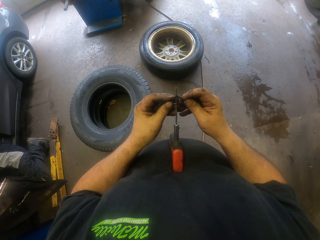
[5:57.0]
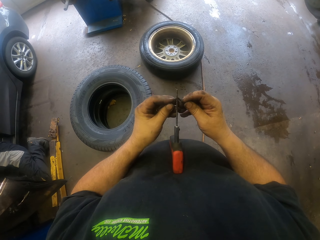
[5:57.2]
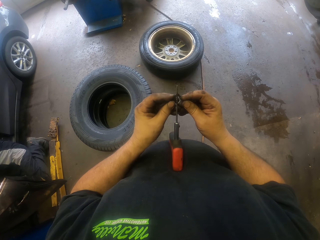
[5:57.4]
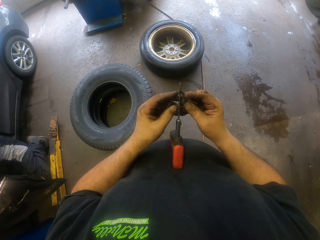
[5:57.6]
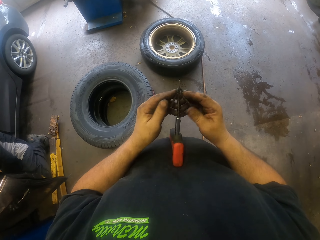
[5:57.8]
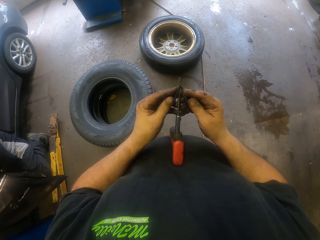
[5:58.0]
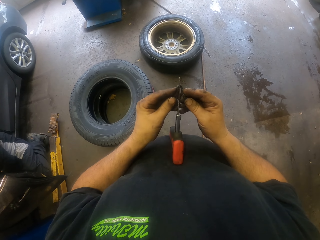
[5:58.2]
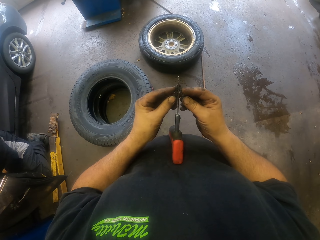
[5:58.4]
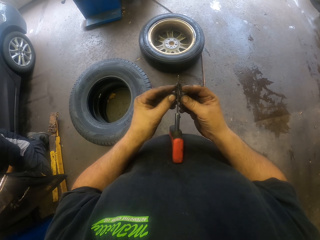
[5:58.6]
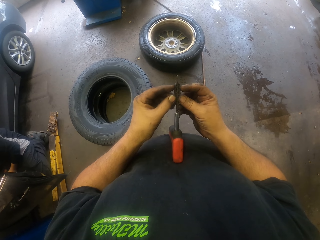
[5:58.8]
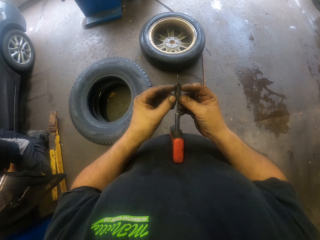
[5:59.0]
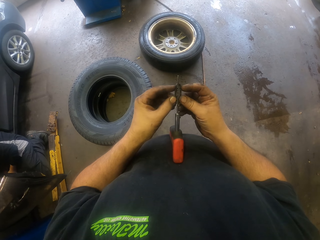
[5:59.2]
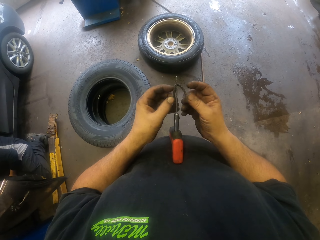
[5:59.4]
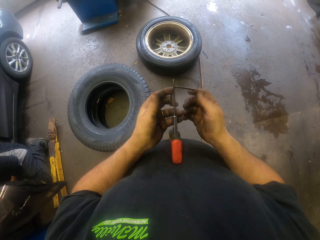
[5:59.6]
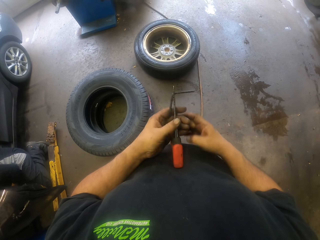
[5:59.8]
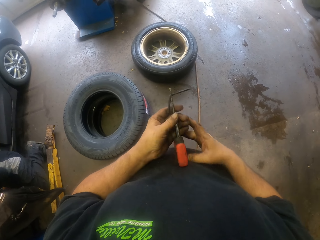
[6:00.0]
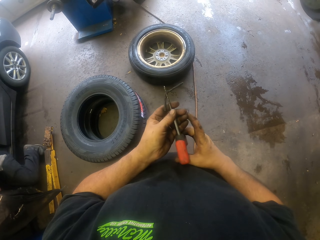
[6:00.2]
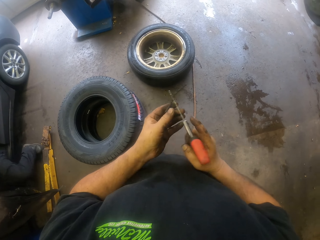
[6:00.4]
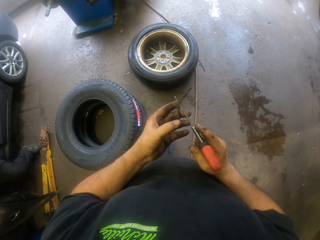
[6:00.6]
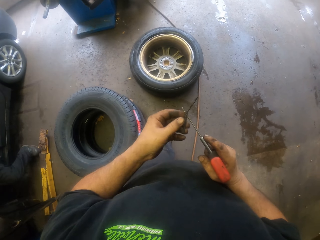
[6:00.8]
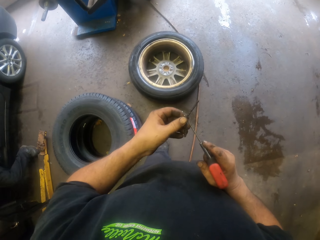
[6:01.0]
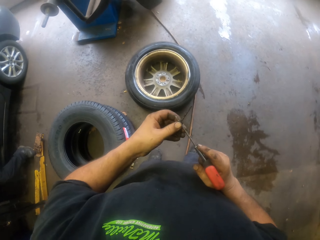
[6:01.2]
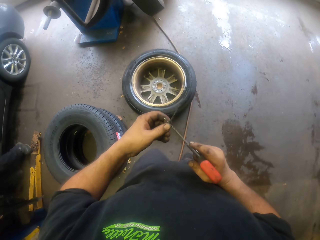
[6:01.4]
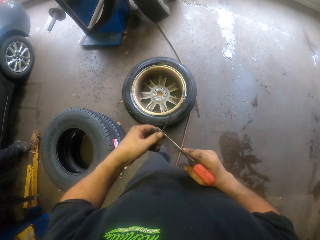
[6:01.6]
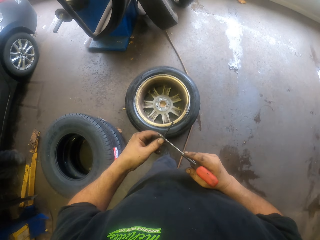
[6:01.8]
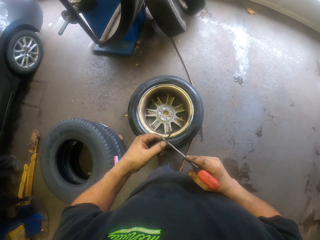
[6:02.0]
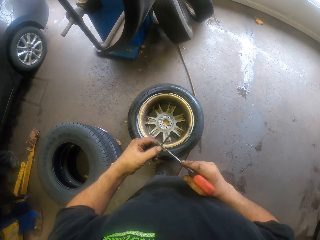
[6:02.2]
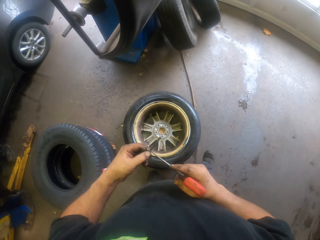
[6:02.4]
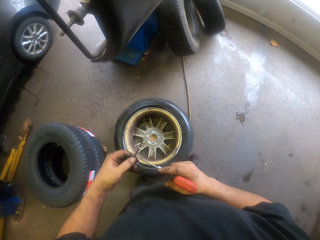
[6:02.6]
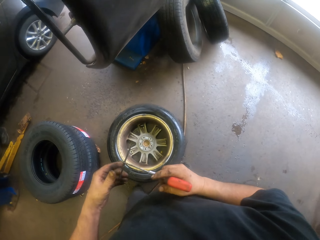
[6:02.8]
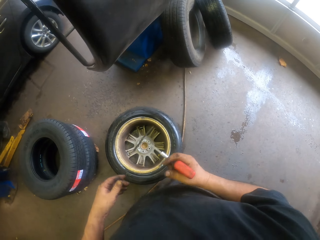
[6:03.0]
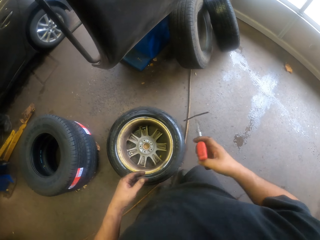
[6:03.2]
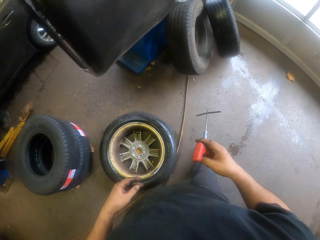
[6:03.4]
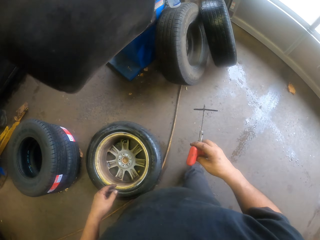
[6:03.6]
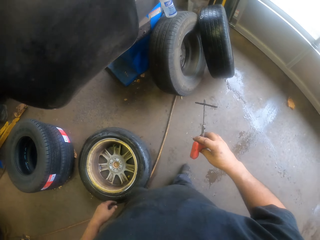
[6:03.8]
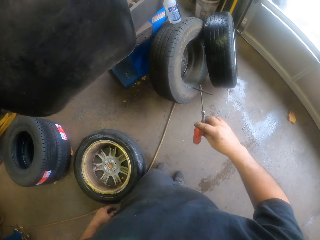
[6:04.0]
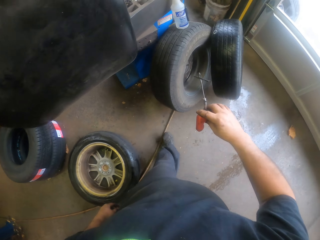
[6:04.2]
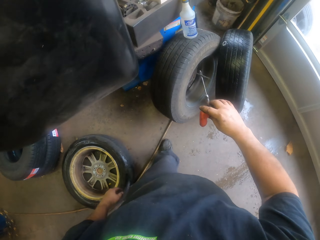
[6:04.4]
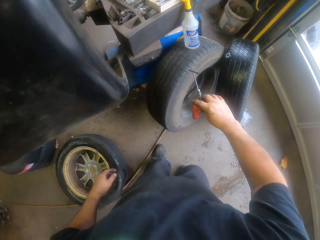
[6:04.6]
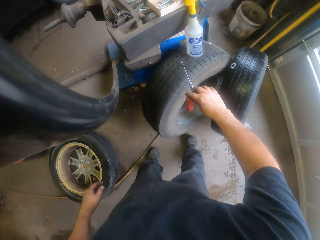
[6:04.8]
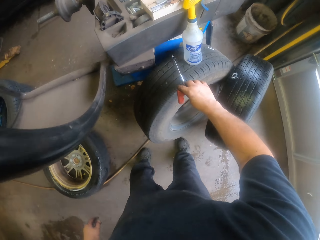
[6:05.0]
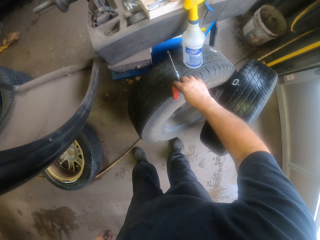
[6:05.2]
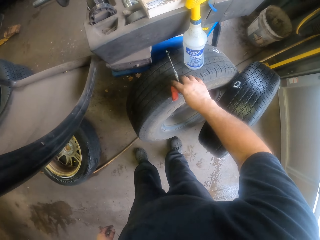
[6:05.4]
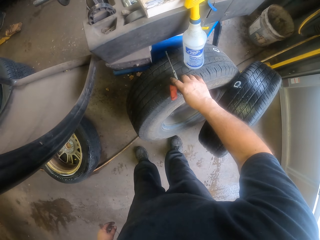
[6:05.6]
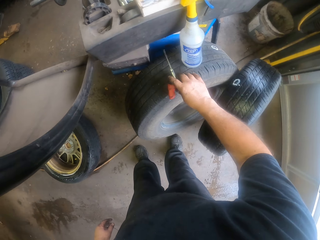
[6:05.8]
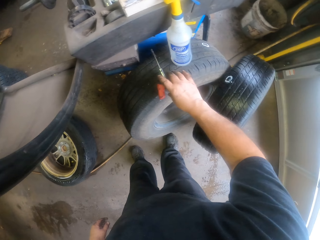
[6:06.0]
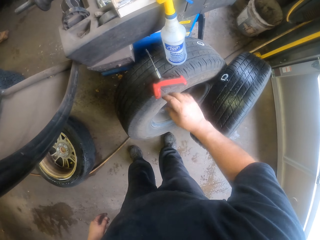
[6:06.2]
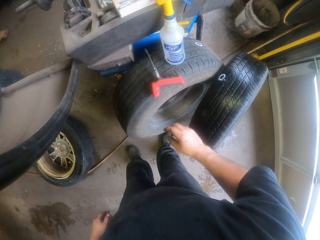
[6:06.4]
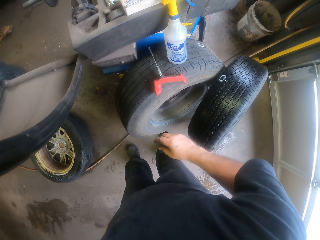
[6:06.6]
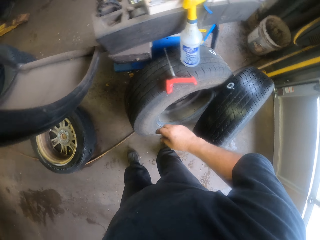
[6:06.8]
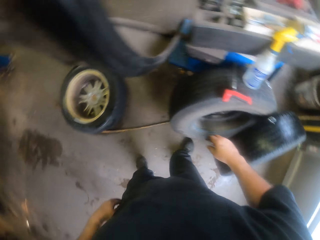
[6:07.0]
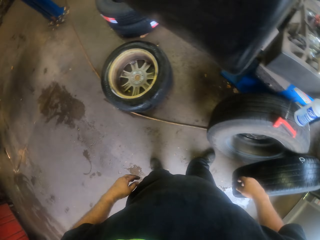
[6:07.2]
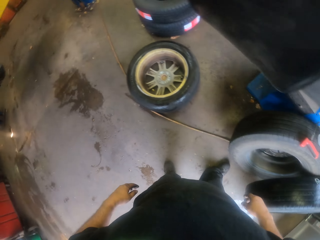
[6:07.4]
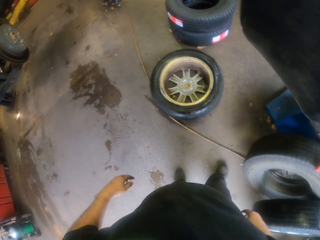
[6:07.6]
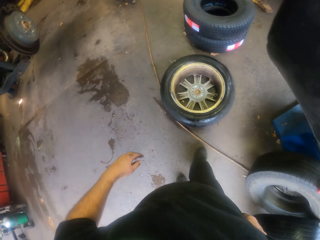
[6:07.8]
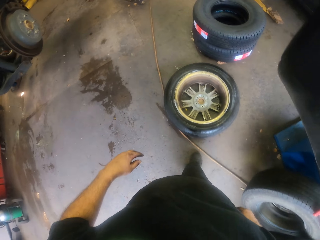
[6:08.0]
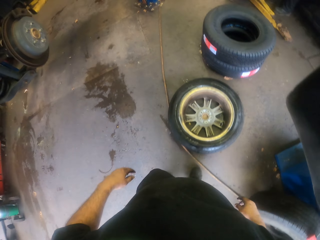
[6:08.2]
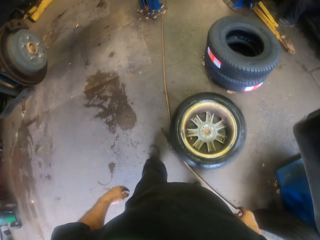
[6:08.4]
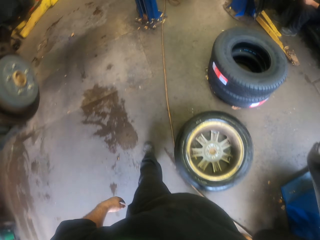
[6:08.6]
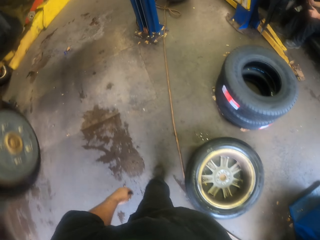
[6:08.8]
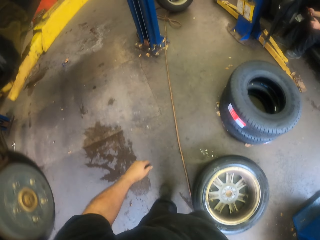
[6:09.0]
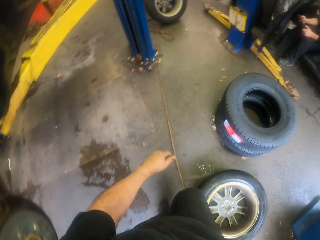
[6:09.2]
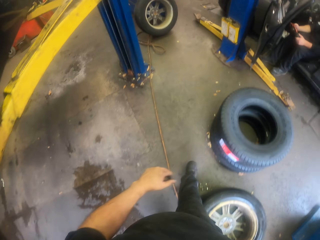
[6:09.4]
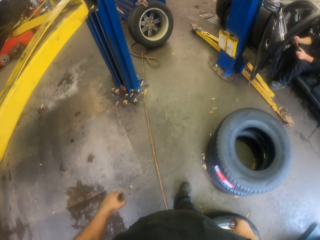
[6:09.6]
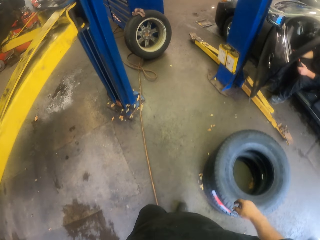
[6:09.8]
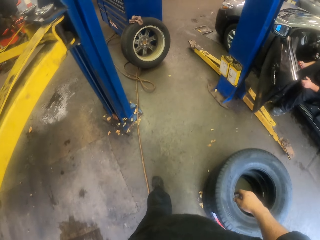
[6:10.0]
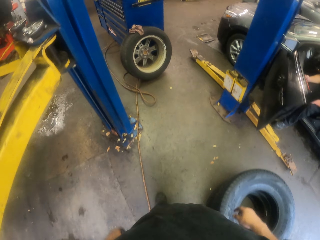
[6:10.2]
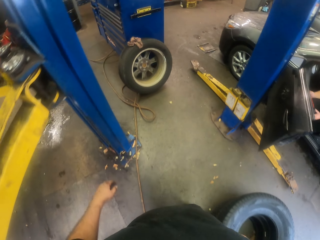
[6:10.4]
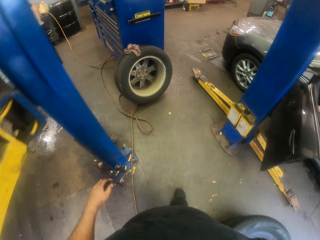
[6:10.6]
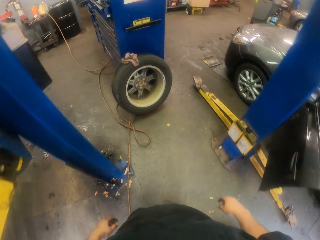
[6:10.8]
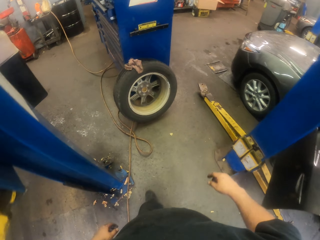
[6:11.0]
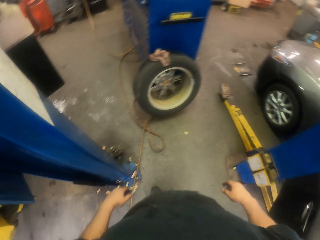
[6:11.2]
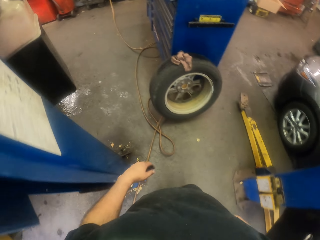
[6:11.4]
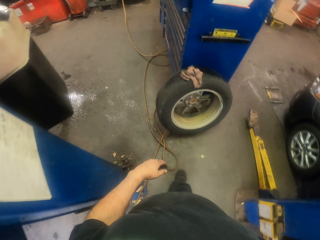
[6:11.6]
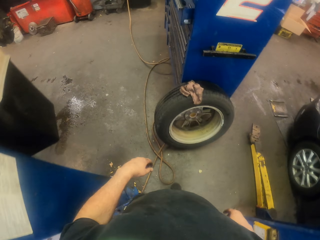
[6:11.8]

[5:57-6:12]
The camera wearer walks in the garage. He puts the needle gun on a tire. He walks in the garage. He swings his hands.

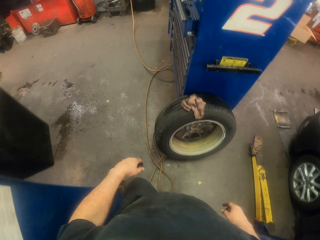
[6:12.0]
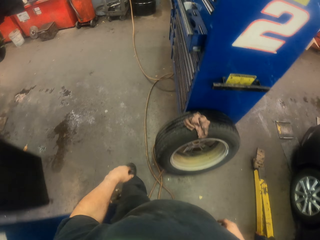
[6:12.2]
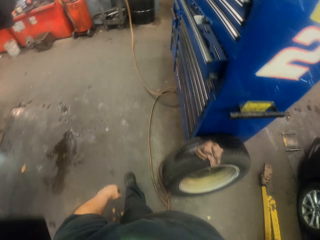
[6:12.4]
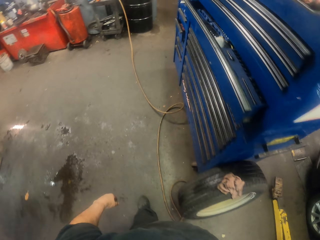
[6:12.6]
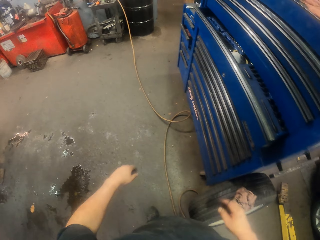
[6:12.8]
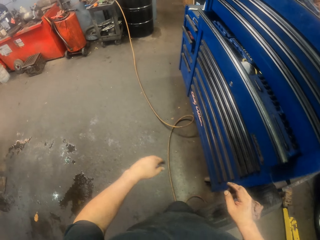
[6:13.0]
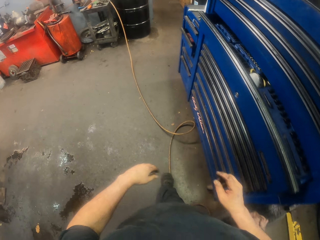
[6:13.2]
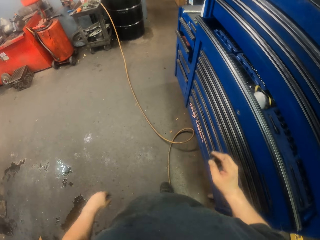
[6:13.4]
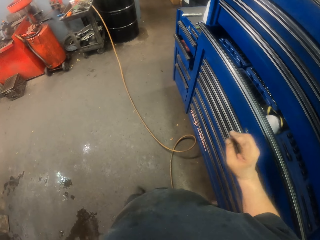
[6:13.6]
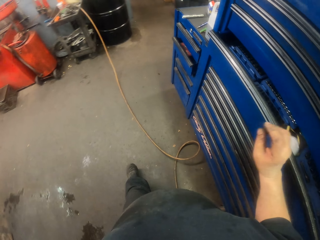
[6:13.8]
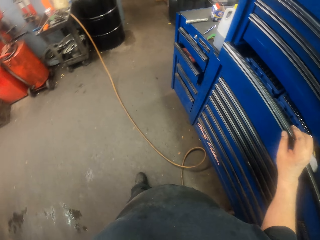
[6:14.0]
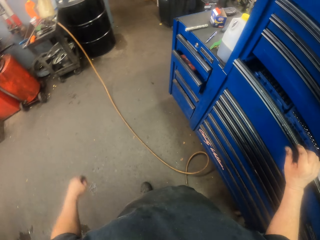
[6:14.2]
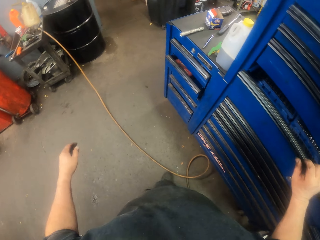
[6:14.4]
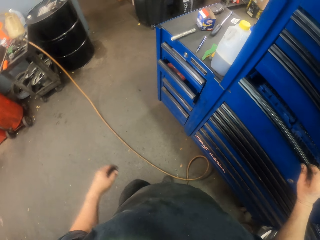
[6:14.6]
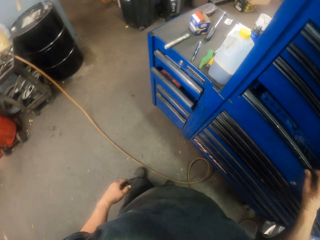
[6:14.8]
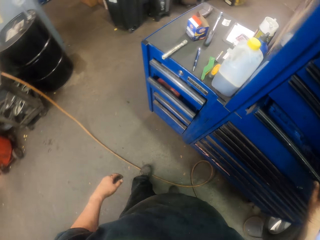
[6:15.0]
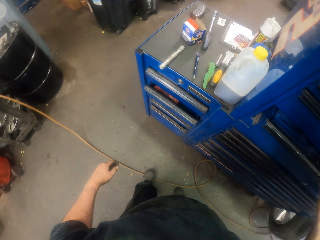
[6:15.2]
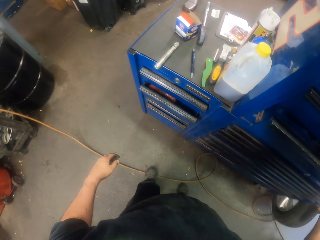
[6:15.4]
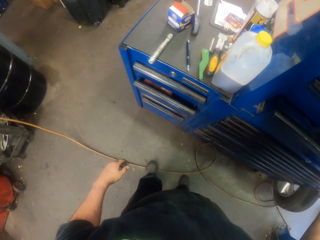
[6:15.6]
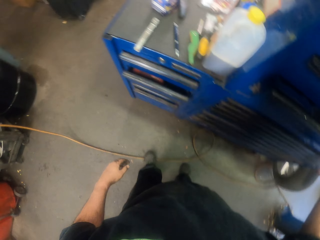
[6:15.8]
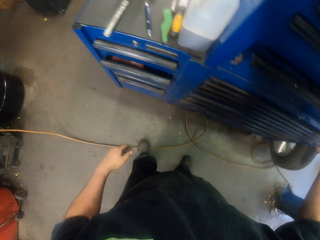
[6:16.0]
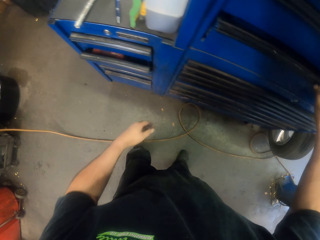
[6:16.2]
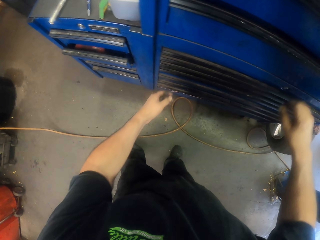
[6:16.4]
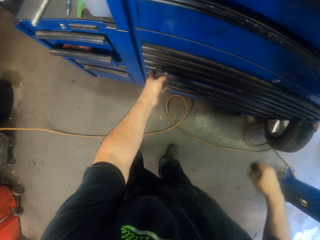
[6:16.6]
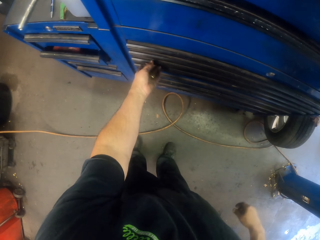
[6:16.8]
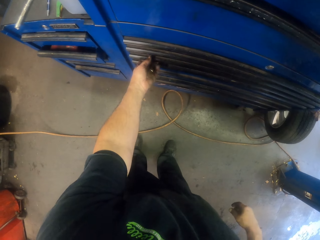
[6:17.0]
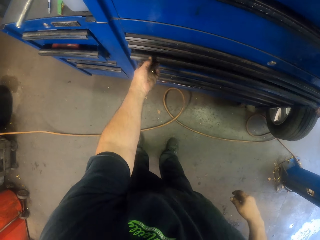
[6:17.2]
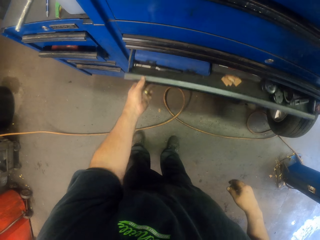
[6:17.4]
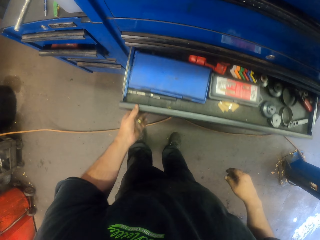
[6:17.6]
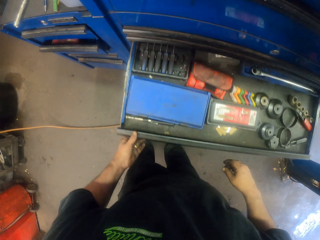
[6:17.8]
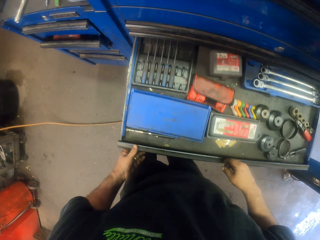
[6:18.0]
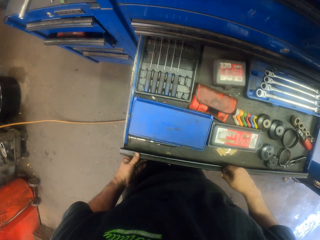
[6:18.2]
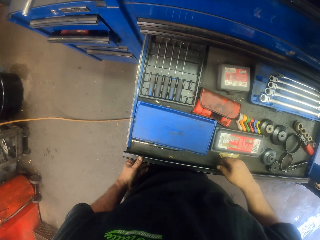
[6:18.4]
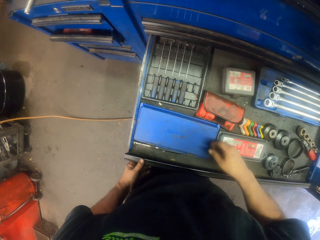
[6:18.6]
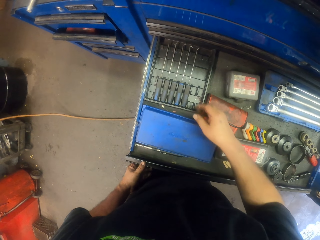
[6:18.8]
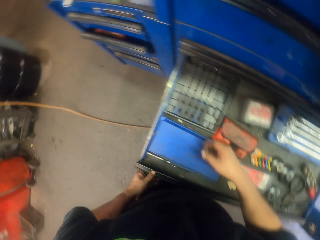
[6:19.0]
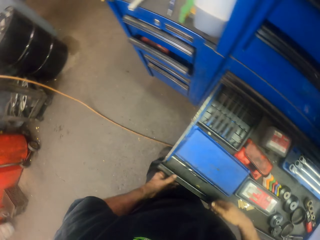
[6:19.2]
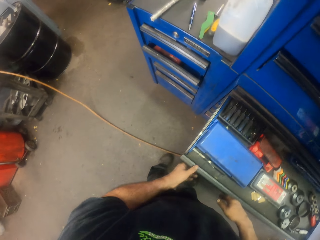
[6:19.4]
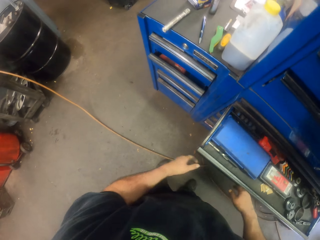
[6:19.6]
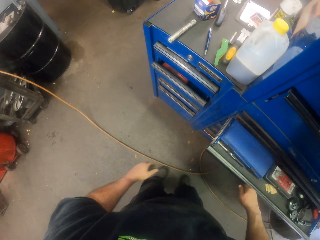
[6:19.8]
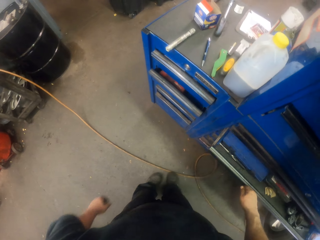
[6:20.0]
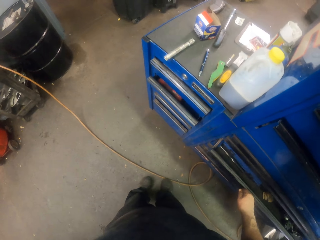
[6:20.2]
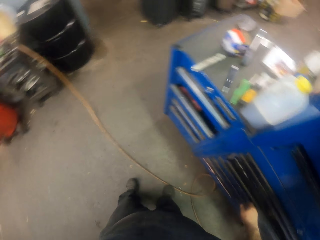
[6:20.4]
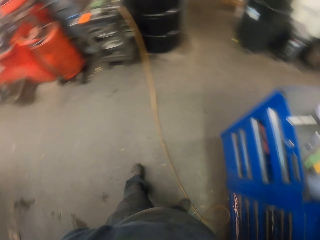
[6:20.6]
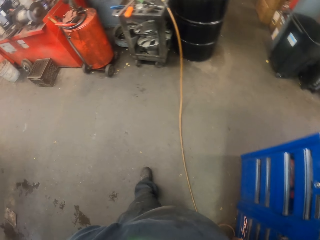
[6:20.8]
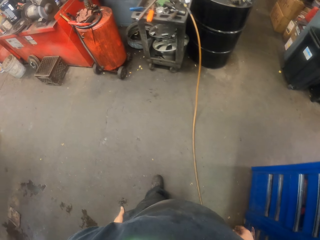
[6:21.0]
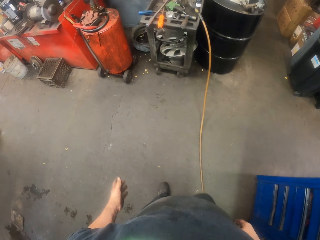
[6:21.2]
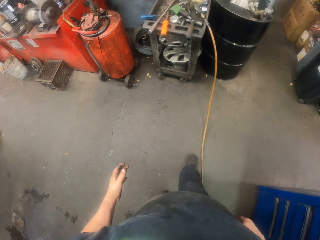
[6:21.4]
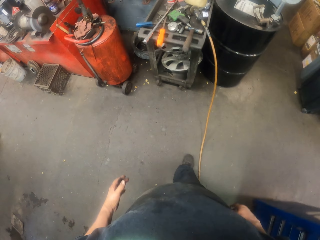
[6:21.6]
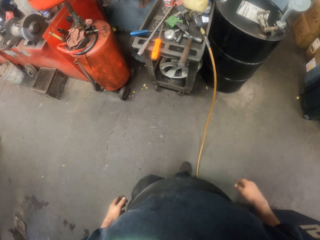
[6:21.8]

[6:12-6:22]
The camera wearer looks at the toolbox. He touches the drawer. He opens the drawer with the left hand. He closes the drawer. He walks in the garage. He swings his hands.
